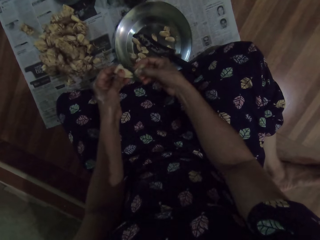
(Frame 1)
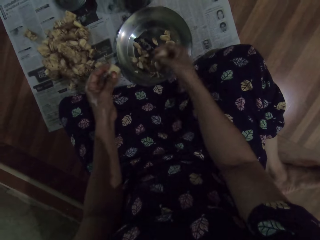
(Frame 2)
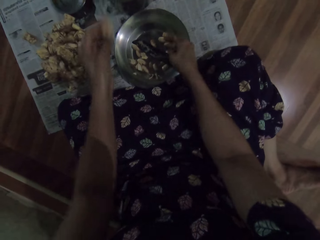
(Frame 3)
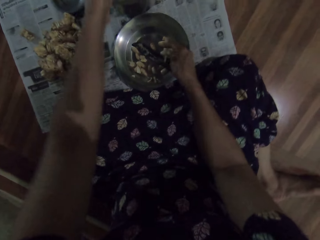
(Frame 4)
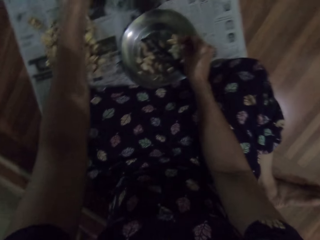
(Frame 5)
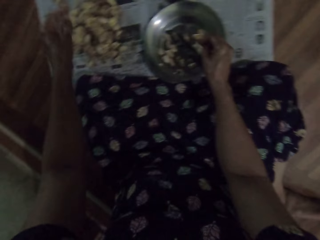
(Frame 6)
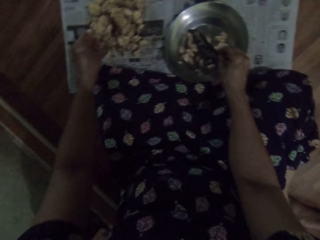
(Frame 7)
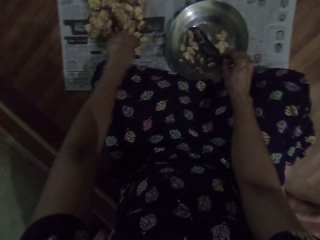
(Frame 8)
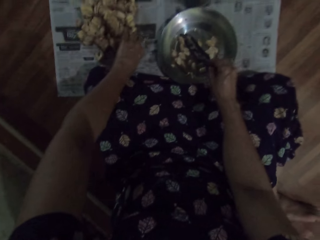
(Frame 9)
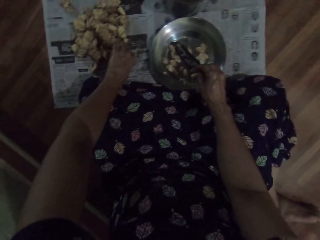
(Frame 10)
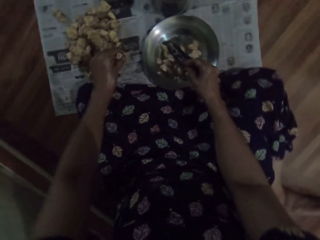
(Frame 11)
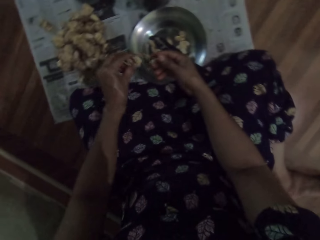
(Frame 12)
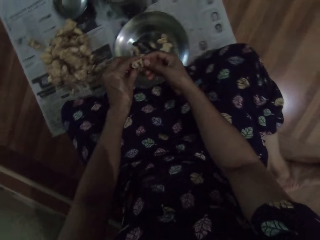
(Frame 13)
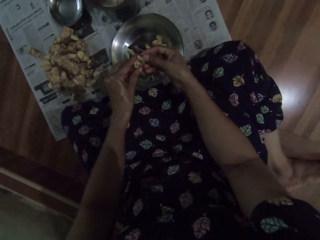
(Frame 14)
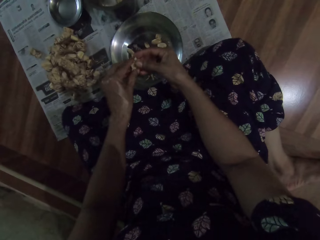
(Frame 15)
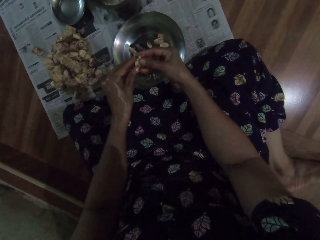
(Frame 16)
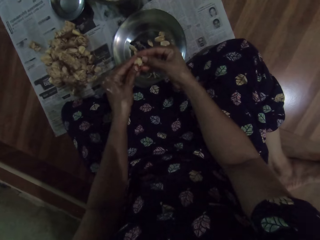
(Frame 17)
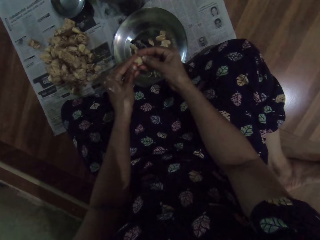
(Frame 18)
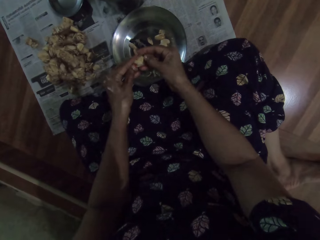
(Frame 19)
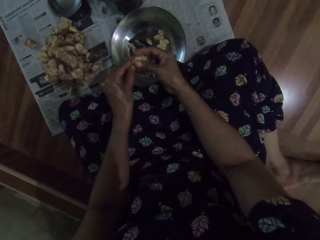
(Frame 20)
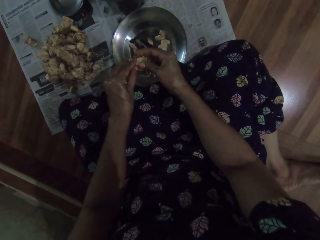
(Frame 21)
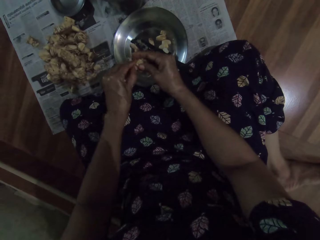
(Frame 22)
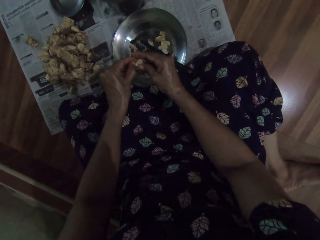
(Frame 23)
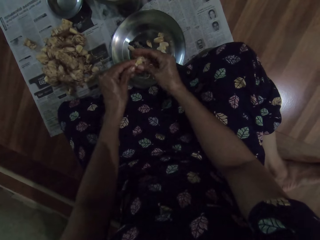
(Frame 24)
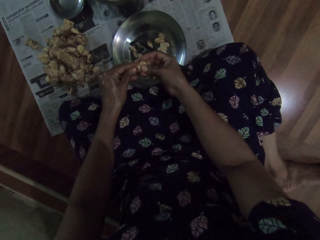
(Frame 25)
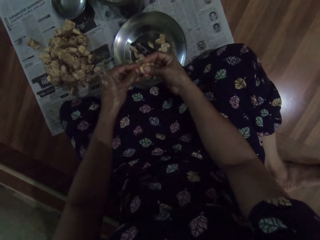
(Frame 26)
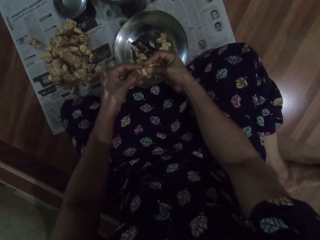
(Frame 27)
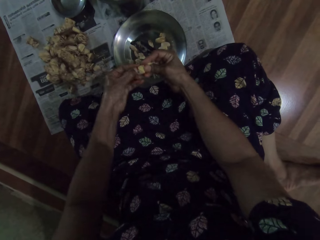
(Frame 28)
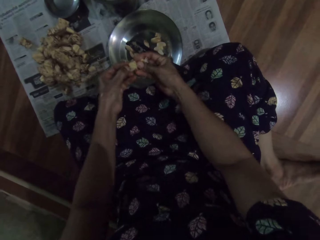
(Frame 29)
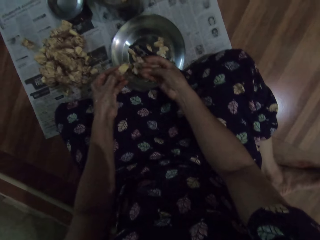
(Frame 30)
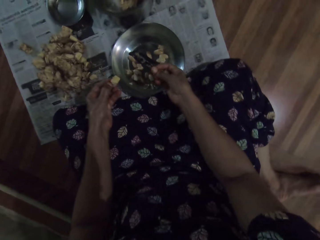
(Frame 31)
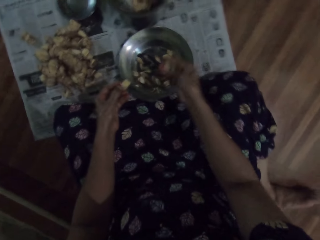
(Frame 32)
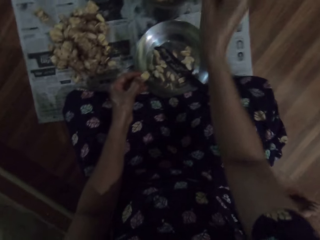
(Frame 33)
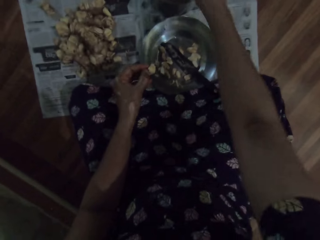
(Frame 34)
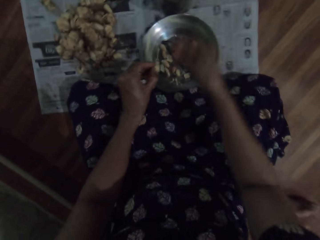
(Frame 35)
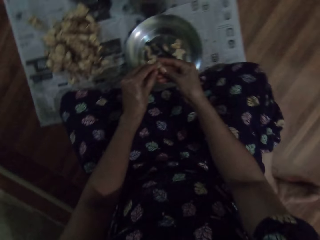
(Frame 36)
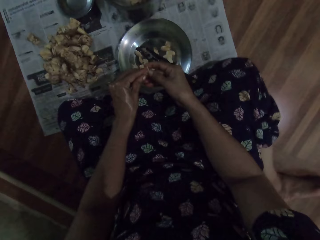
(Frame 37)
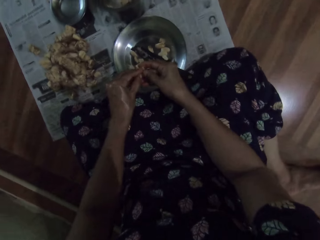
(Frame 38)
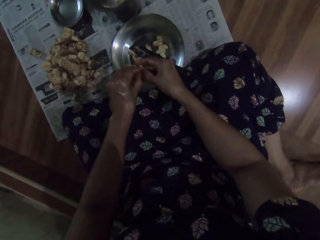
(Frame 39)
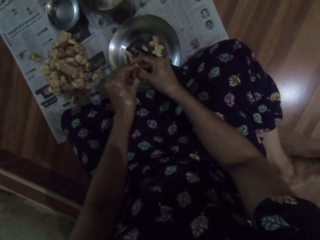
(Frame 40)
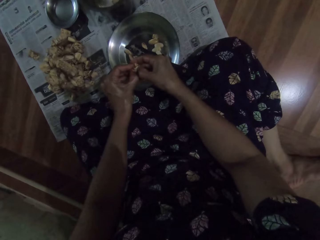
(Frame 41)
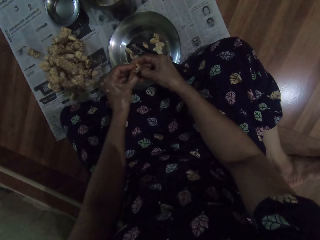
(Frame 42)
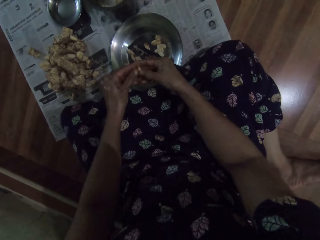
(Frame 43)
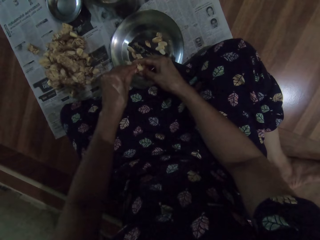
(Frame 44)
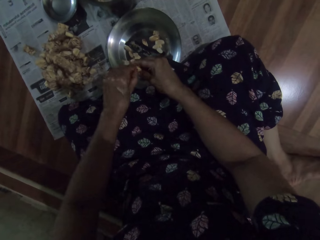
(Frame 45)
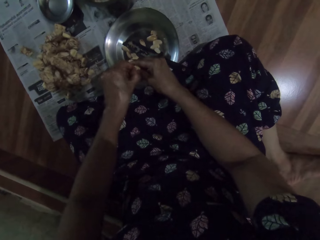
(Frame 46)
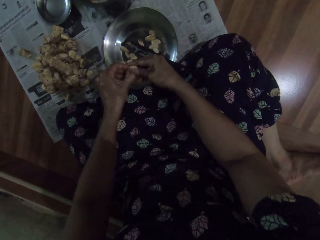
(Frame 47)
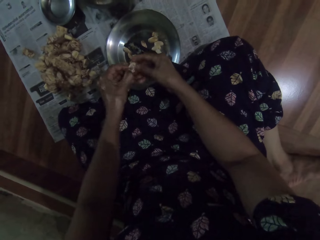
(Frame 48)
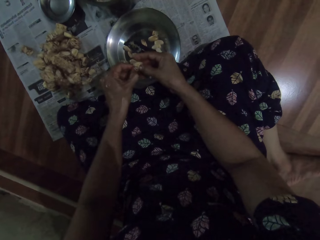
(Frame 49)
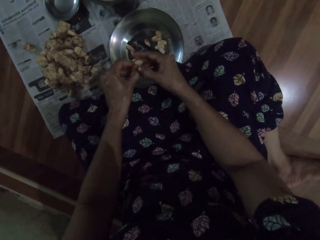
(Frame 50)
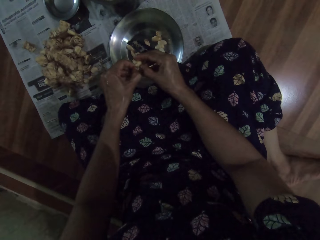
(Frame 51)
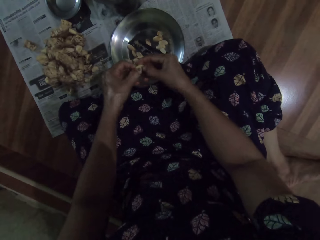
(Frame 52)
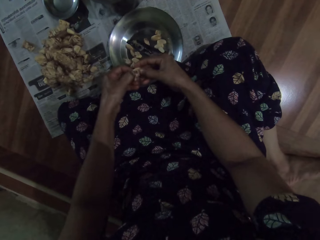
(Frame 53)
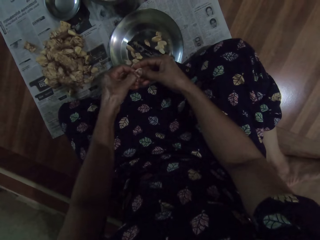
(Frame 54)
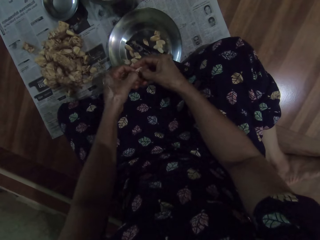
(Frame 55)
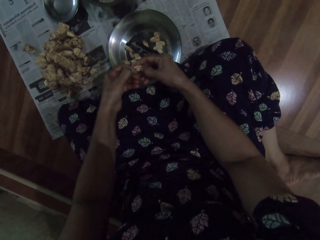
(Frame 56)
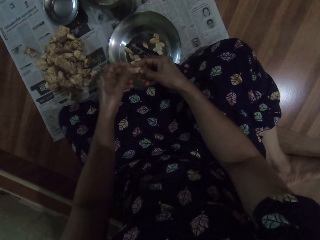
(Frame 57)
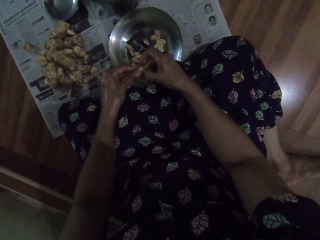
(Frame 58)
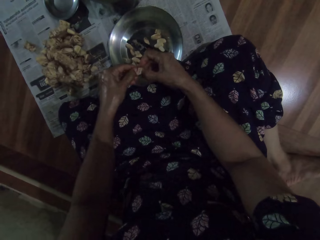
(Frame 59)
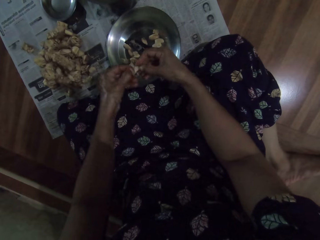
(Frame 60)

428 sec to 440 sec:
The camera wearer drops the garlic pod in her right hand into the bowl on the floor. She drops the shaft of the garlic pod in her left hand into the steel bowl on the floor. She picks the garlic pod from the newspaper on the floor with her right hand. She peels the garlic pod or ginger with both hands. She drops the shaft of the garlic pod in her right hand into the steel bowl on the floor. She peels the garlic pod with both hands.

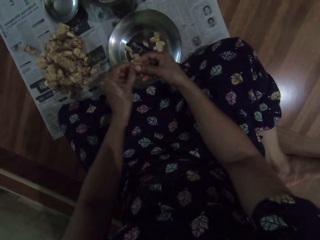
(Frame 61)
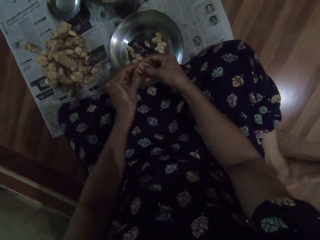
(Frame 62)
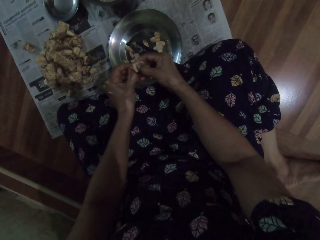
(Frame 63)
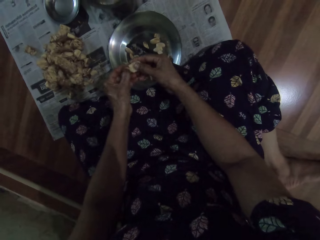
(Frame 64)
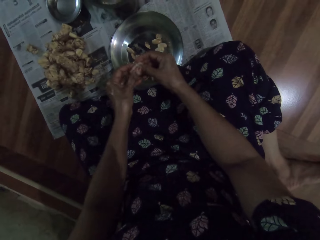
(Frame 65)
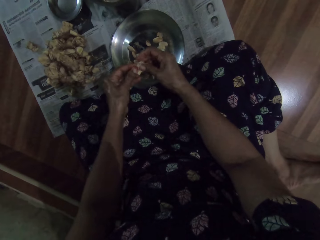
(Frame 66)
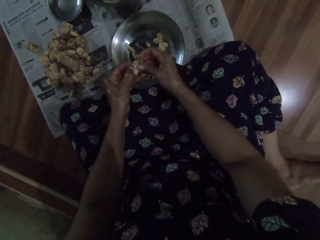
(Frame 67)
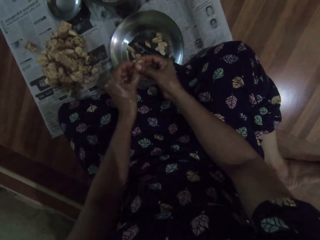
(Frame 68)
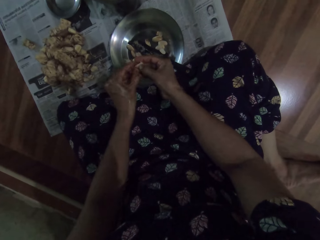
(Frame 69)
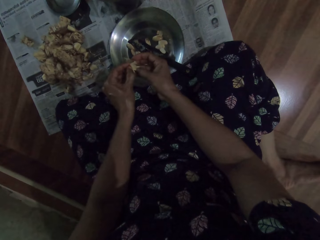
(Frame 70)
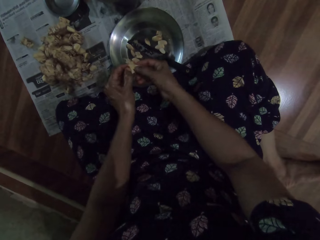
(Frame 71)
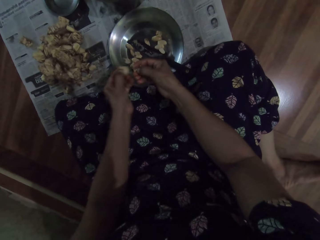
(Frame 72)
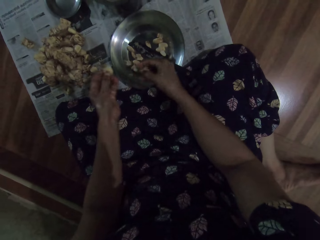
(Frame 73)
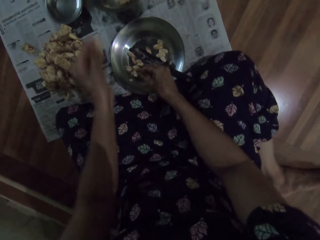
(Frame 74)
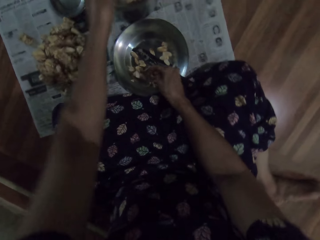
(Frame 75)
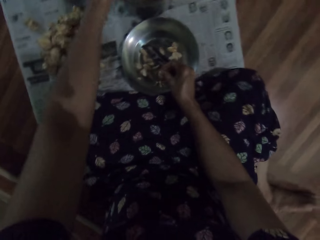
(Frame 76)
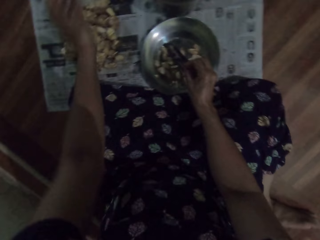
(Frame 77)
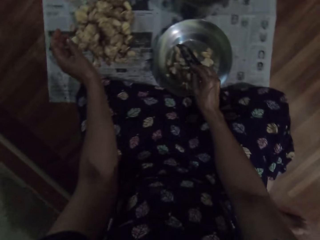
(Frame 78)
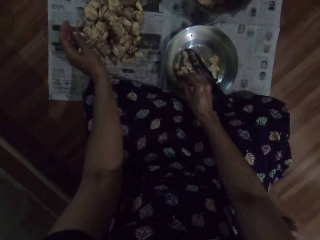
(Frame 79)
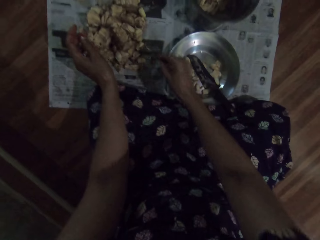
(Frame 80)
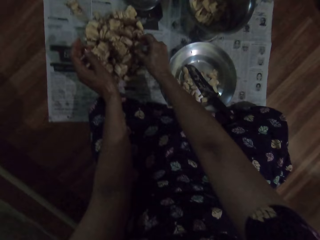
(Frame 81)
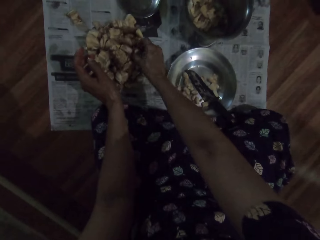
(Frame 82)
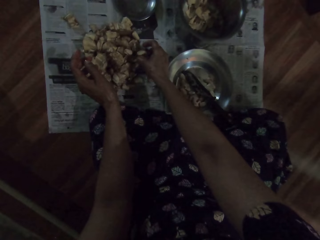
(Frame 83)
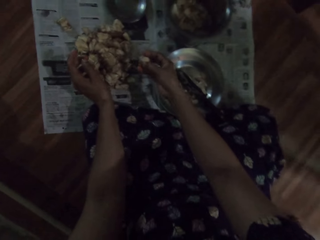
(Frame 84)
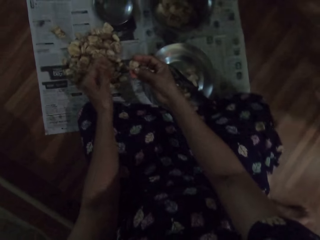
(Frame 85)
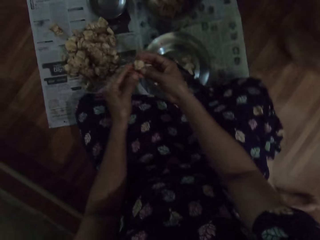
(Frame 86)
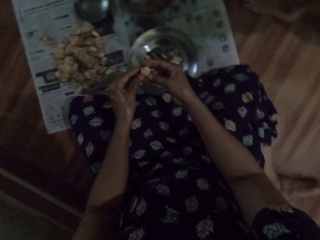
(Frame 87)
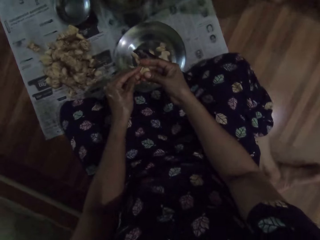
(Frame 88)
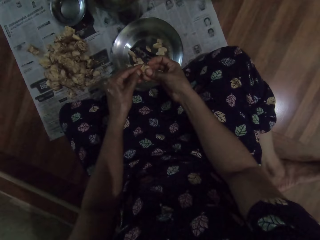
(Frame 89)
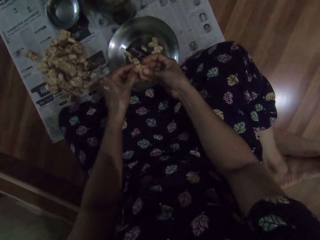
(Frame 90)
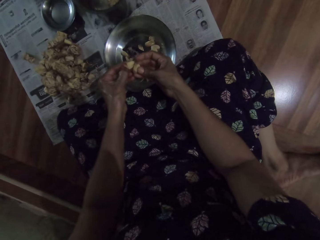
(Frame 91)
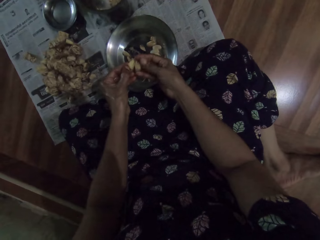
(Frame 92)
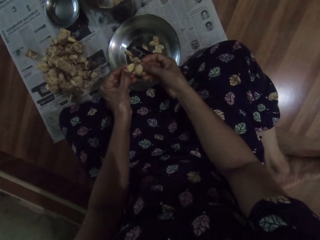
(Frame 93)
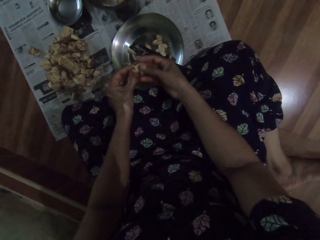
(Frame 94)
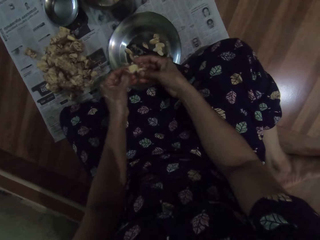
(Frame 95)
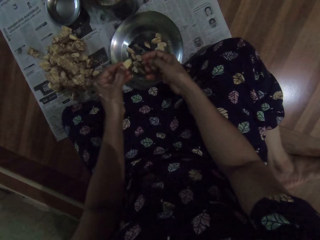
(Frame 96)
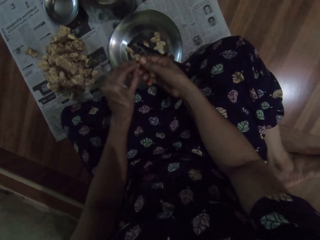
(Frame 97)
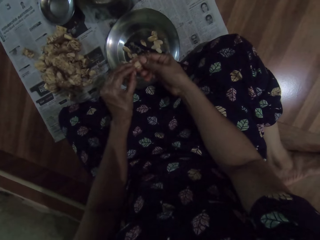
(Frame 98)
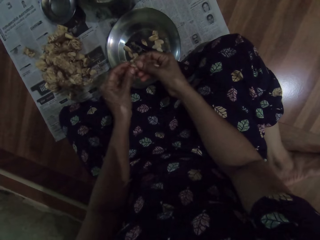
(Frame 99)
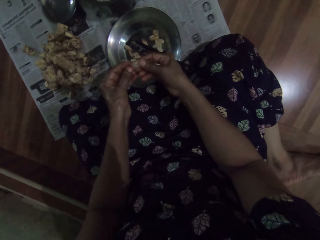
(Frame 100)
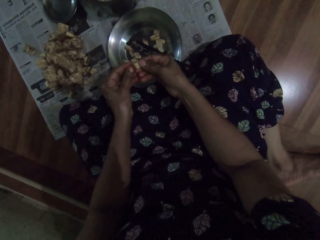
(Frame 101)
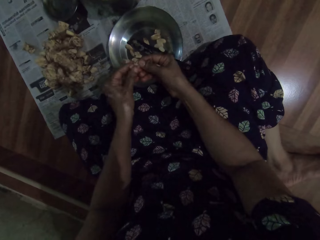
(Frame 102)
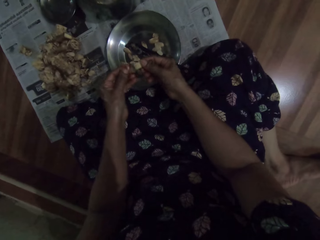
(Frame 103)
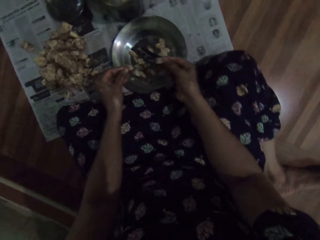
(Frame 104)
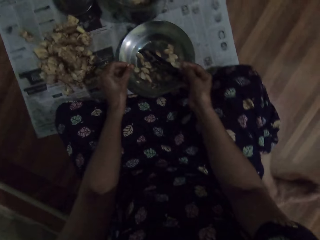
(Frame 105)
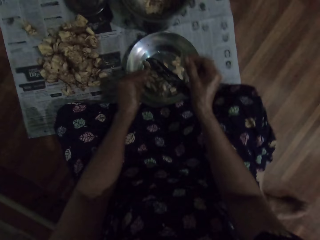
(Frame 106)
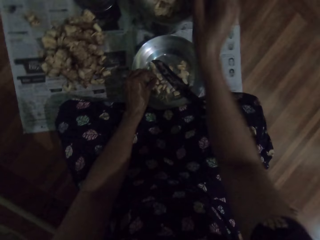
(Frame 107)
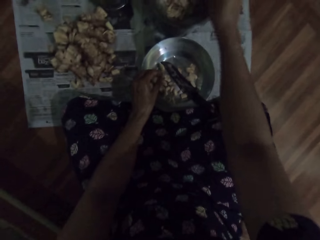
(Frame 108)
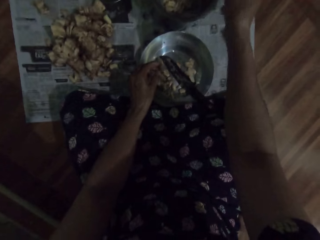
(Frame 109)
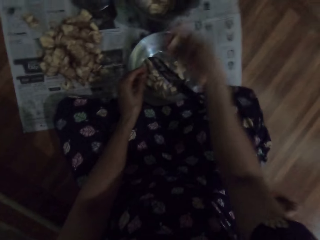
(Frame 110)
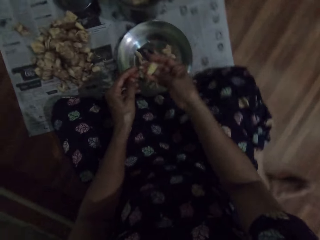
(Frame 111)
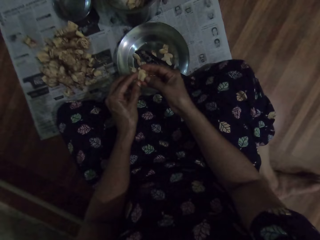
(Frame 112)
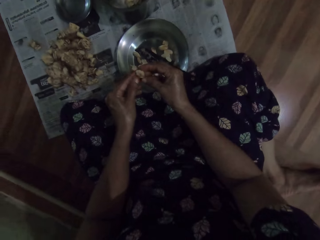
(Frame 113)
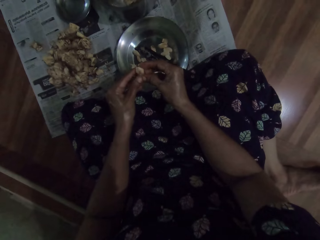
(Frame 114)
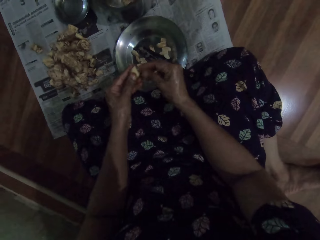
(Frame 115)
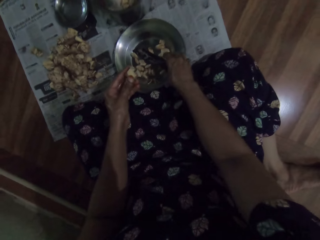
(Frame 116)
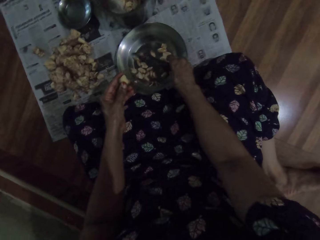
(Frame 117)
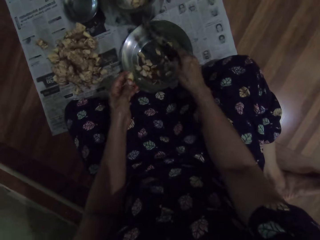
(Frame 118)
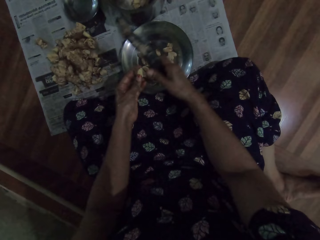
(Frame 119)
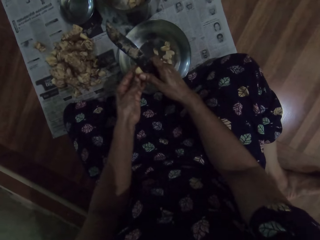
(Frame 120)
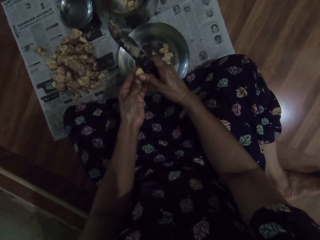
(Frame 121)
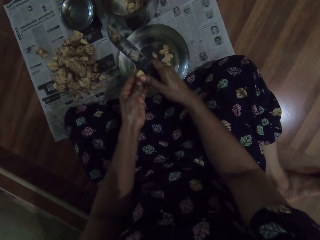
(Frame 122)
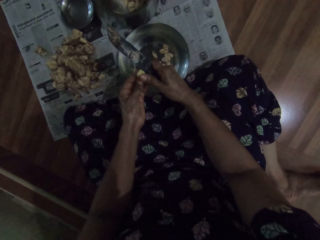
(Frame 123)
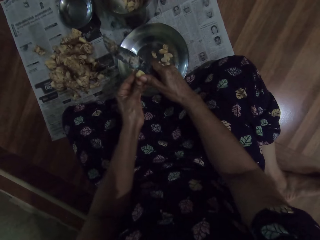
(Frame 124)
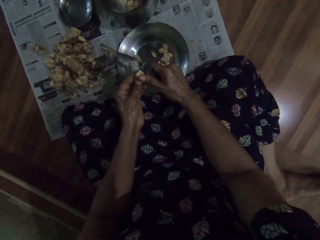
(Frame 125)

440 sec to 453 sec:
The camera wearer drops the garlic pod in her right hand into the bowl on the floor. She drops the shaft of the garlic pod in her left hand into the steel bowl on the floor. She picks the garlic pod from the newspaper on the floor with her right hand. She peels the garlic pod or ginger with both hands. She drops the garlic pod in her left hand into the bowl on the floor. She drops the shaft of the garlic pod in her right hand into the steel bowl on the floor. She peels the garlic pod with both hands. She picks up the knife from the bowl on the floor with her right hand. She cuts the garlic pod in her left hand with the knife in her right hand.
